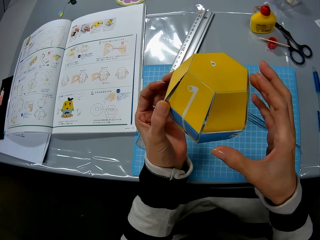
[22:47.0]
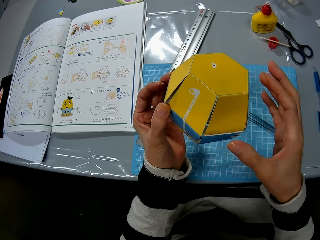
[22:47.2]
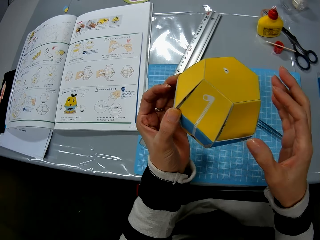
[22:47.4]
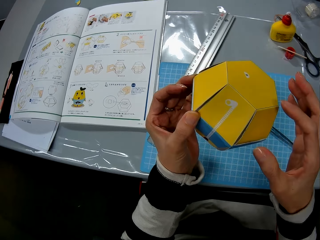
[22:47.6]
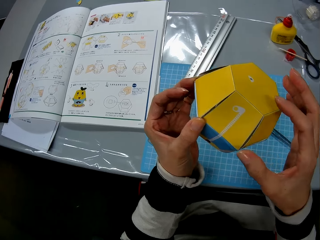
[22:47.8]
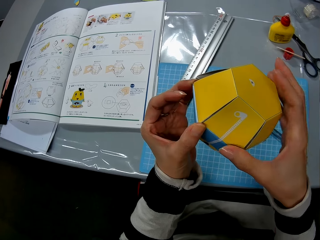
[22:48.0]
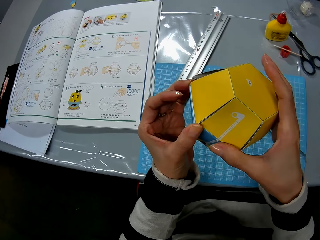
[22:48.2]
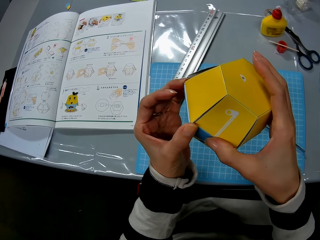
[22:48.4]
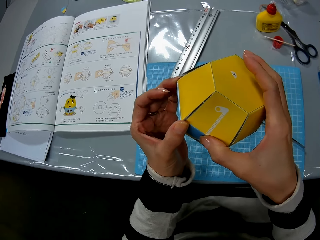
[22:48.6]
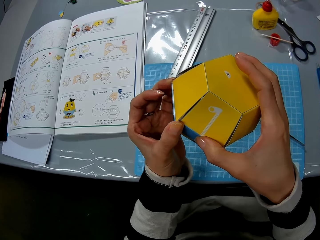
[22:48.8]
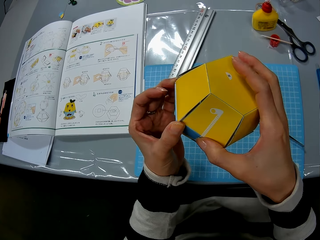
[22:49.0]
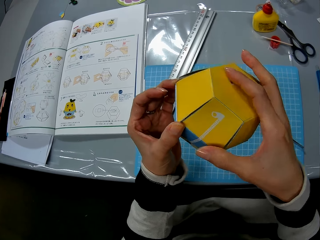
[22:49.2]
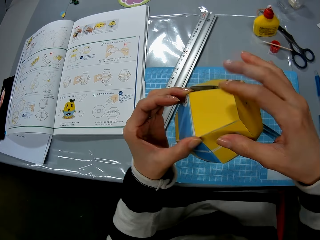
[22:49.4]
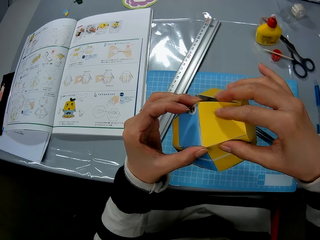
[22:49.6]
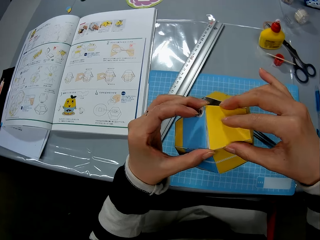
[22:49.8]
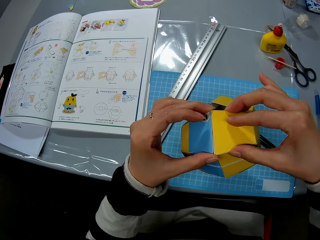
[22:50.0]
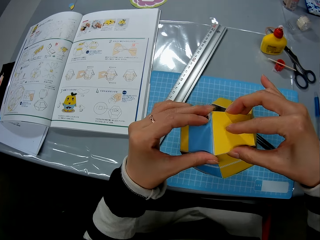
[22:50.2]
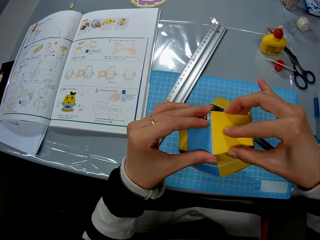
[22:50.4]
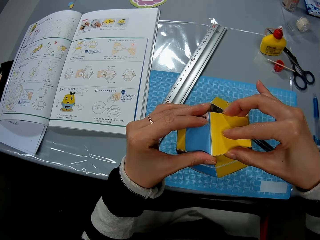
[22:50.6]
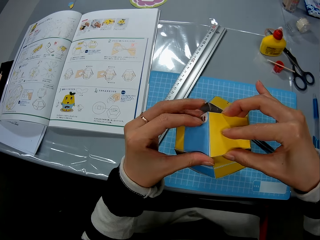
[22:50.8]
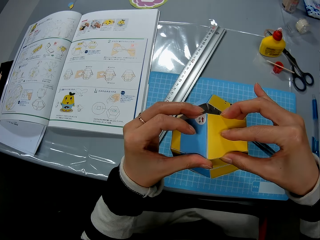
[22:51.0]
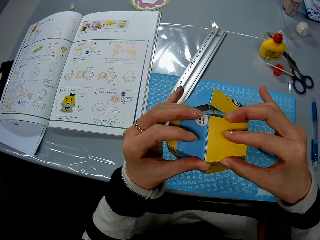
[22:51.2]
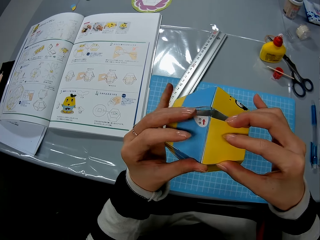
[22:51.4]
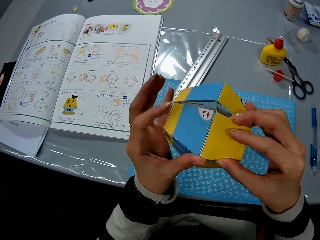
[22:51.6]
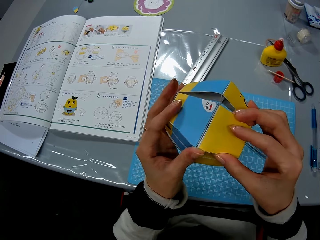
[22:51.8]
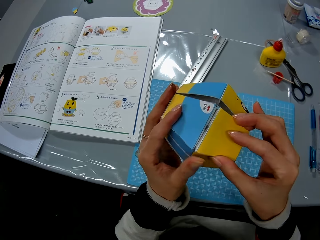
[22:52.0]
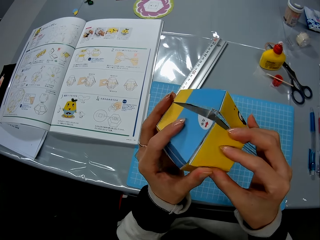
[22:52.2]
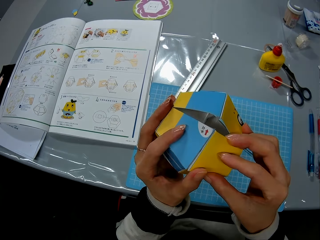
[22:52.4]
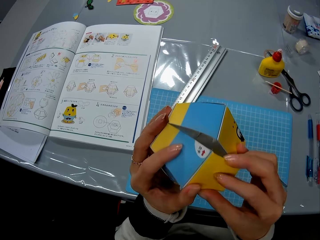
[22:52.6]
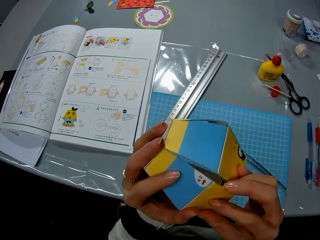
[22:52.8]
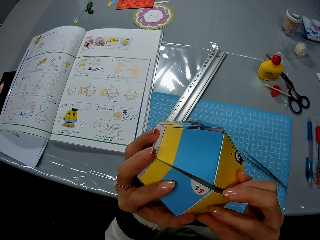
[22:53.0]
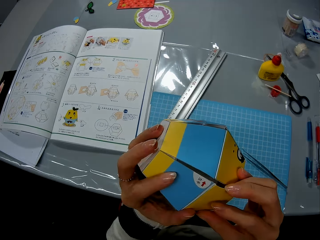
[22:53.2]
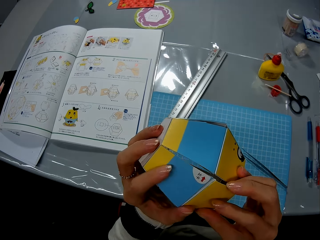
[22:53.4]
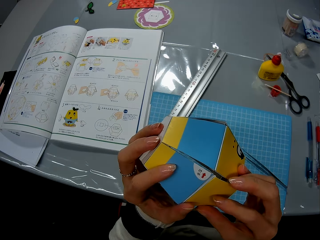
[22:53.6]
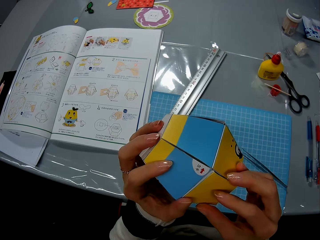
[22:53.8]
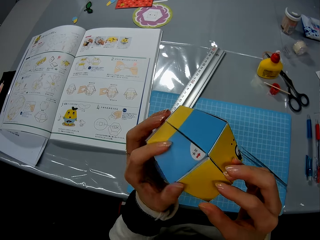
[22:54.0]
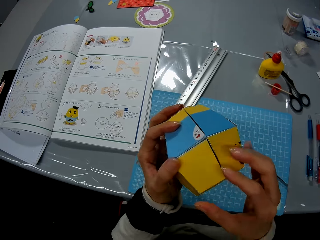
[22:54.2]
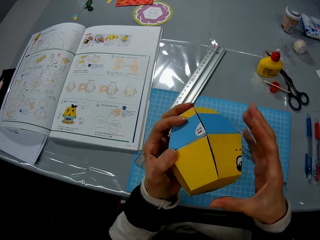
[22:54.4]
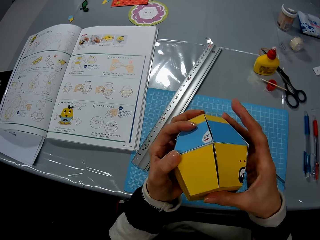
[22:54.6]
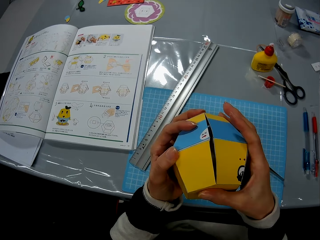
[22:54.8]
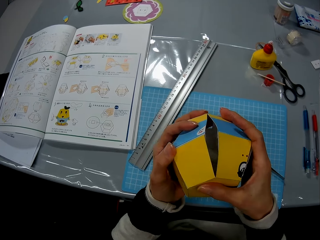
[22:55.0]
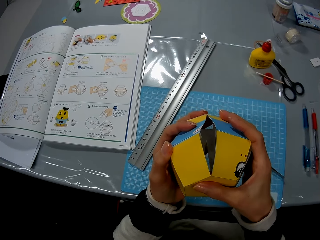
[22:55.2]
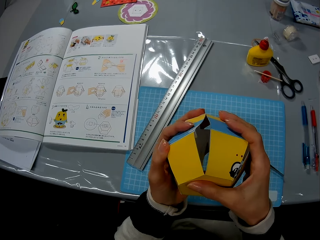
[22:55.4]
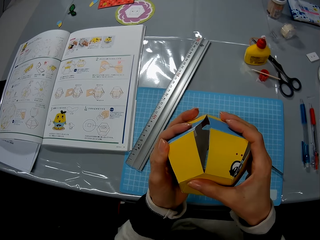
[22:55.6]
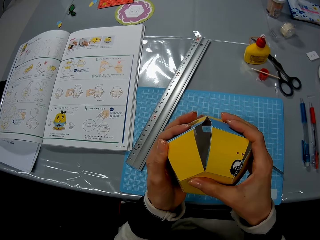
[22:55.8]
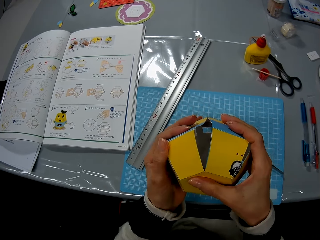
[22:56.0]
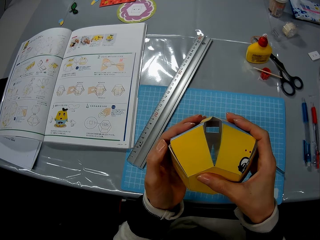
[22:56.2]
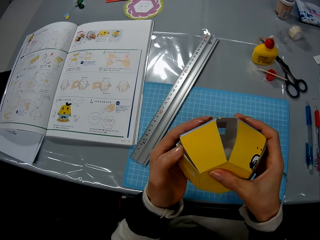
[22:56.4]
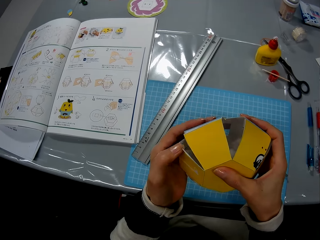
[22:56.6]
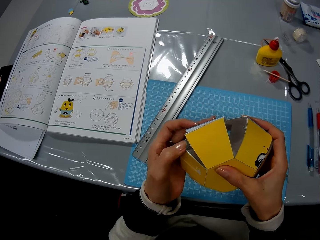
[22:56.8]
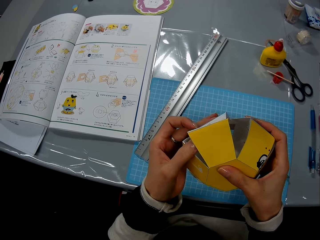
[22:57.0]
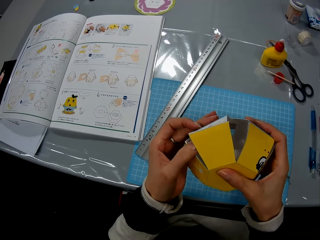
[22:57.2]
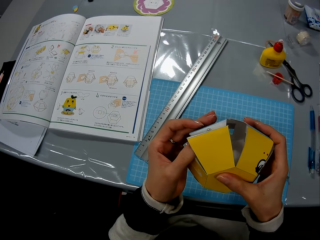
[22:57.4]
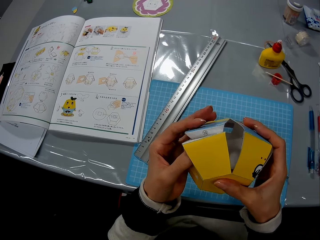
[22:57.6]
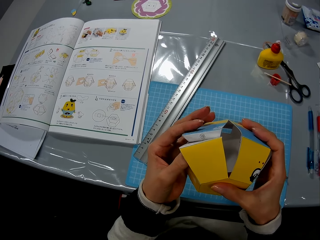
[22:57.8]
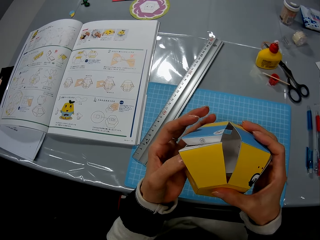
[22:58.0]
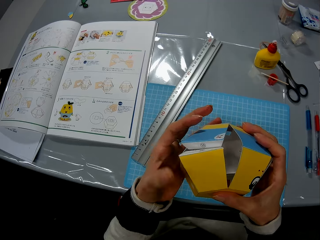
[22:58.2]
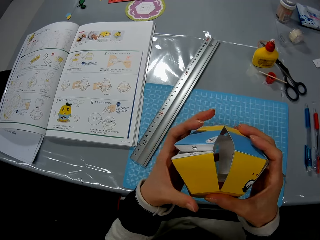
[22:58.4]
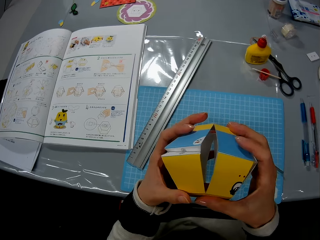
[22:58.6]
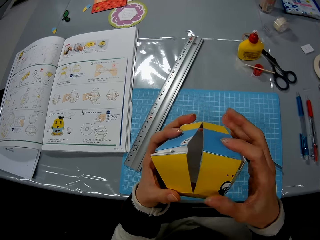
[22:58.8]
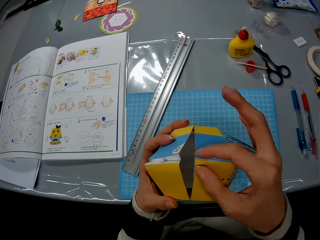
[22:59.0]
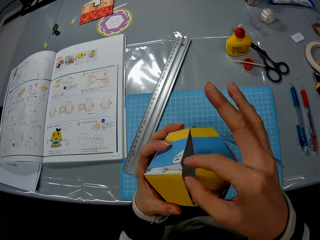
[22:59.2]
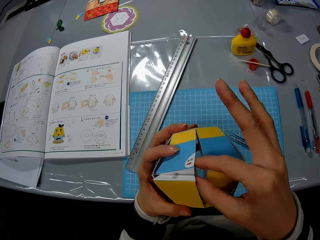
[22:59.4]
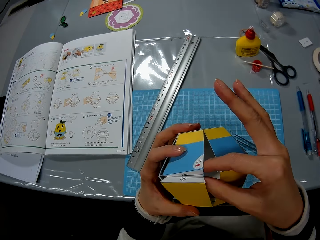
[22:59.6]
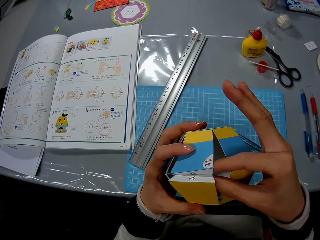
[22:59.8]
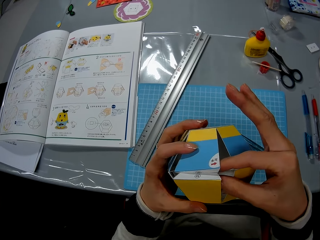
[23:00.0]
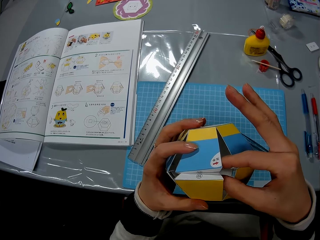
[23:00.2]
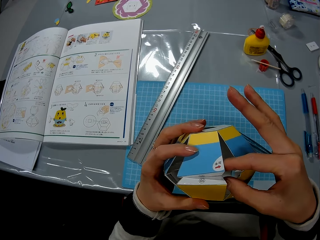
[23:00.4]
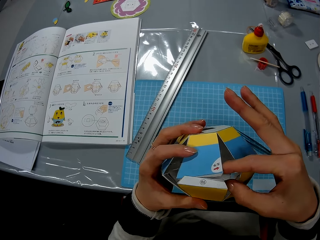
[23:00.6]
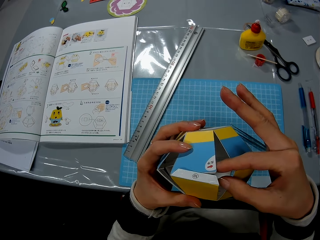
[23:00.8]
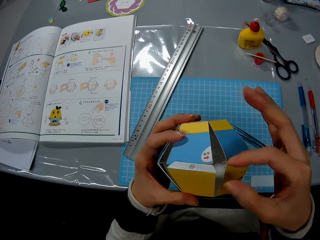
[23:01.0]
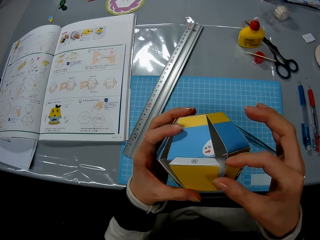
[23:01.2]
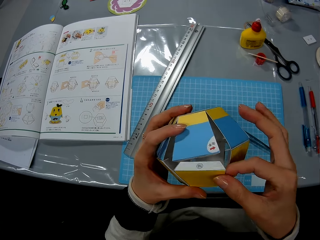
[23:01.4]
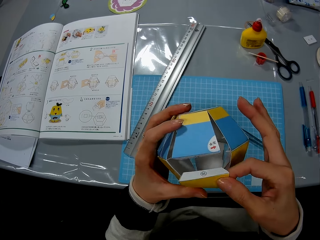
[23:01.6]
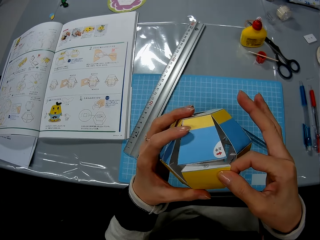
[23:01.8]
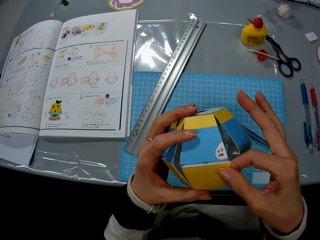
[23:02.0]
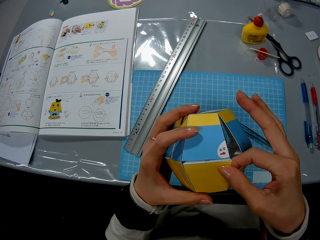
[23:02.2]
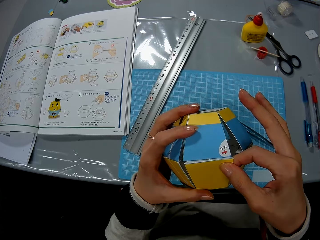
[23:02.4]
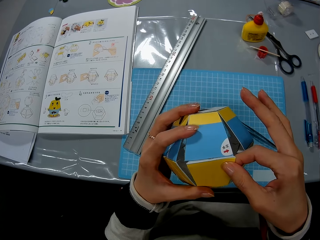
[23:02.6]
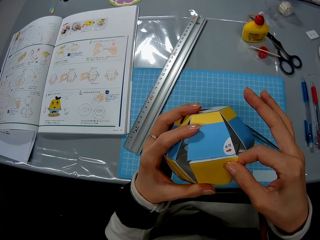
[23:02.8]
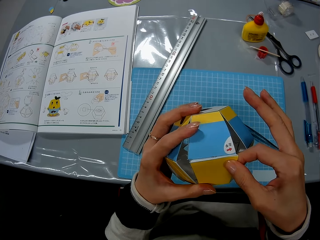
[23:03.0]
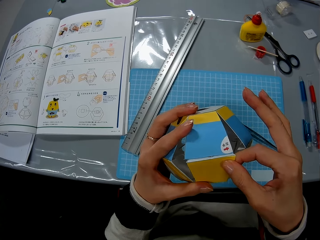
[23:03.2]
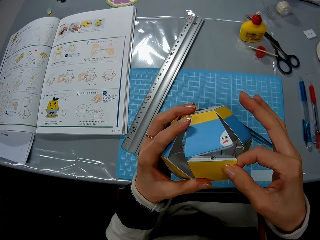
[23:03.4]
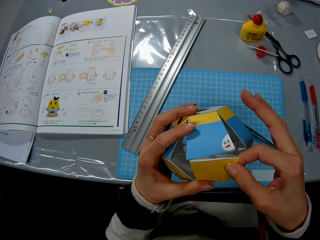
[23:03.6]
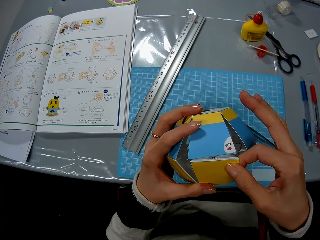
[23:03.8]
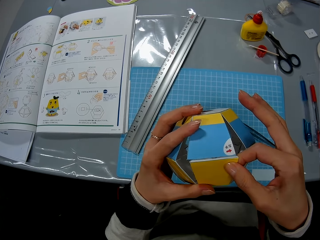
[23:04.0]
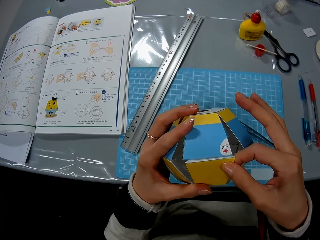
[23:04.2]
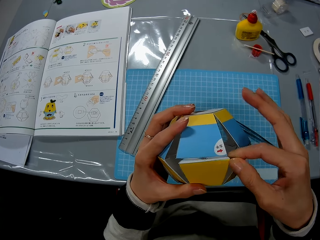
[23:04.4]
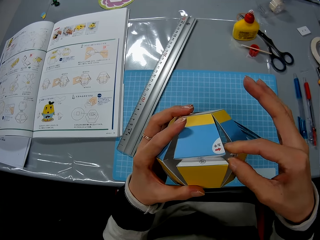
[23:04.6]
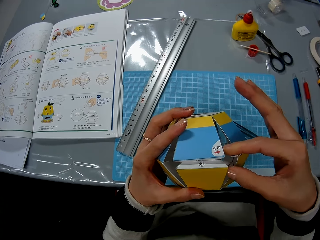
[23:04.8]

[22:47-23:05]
The camera wearer stares at the cardboard craft. They squeeze the cardboard craft firmly. They stare at the cardboard craft. They squeeze the cardboard craft. They stick the cardboard craft.

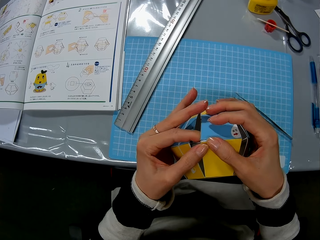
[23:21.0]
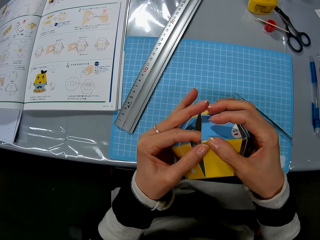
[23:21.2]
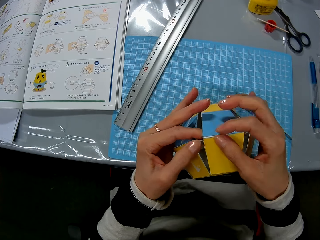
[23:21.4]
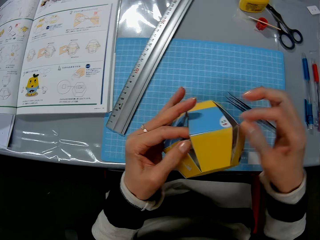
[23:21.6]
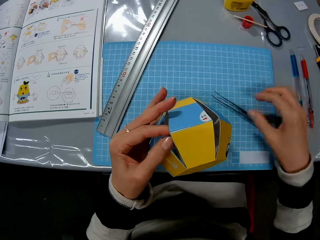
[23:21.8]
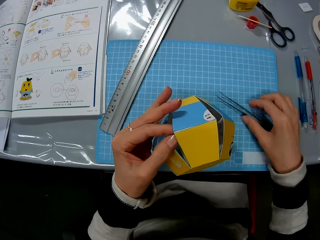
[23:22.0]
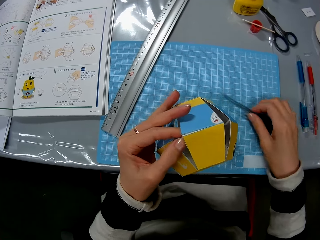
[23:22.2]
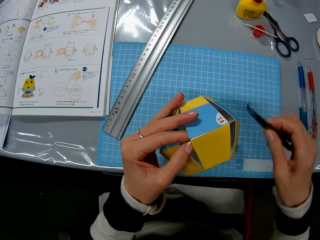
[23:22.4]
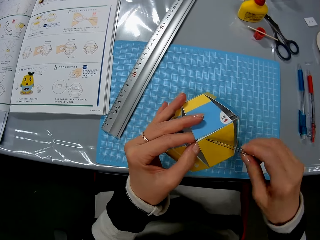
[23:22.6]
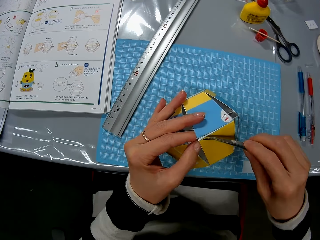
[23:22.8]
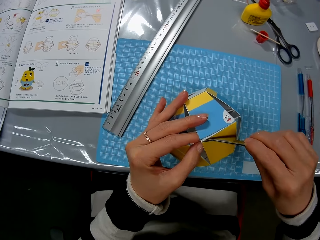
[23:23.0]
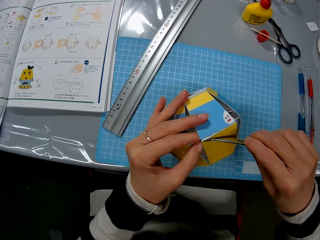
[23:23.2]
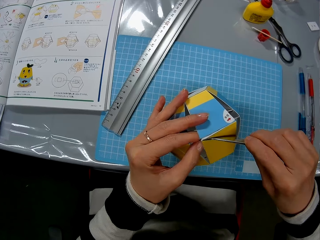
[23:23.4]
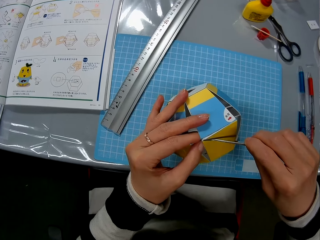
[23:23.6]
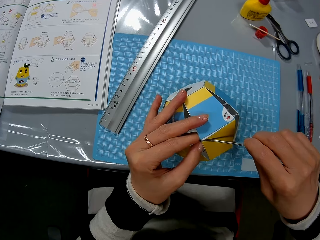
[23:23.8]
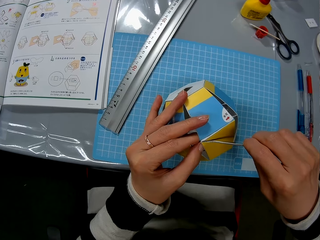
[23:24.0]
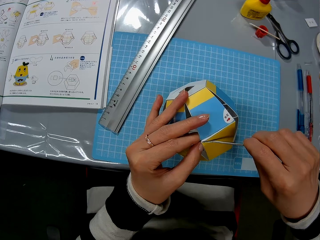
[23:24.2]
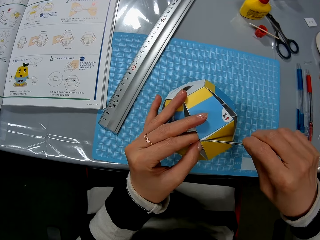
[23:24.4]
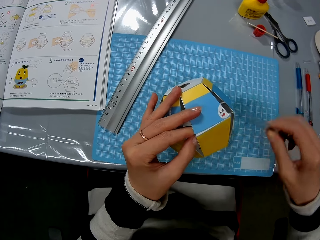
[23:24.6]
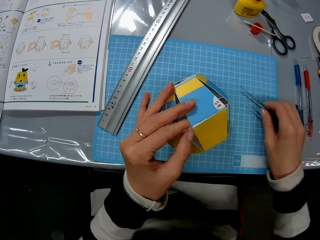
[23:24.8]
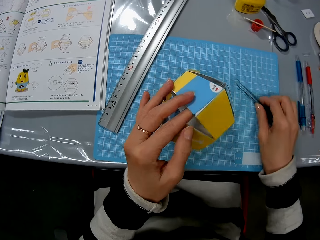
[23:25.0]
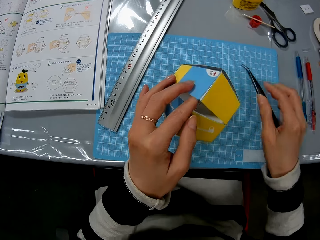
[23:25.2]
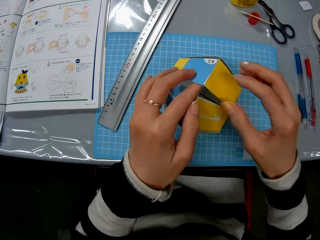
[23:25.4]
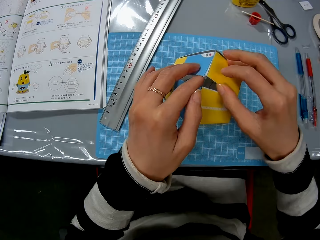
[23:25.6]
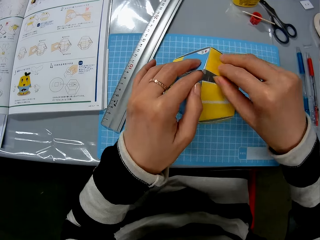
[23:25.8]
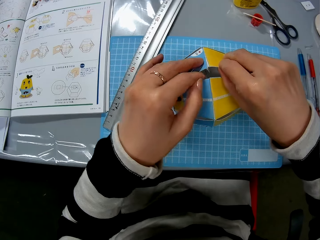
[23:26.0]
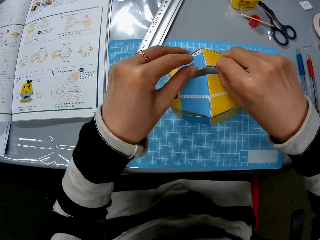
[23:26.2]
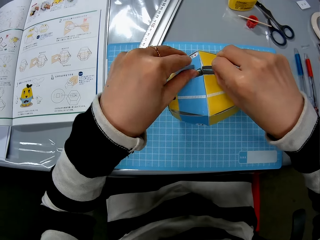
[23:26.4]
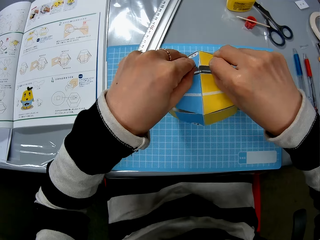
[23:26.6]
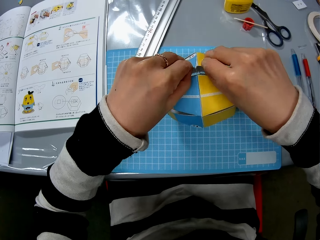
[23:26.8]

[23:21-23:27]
The camera wearer picks up a pair of tweezers from the table with her right hand. She squeezes the cardboard craft with the tweezers. She adjusts the paper model with the tweezers in her right hand. She removes the tweezers from the cardboard craft. She drops the tweezers on the table with her right hand. She holds the cardboard craft. She continues assembling the paper model with her two hands.
